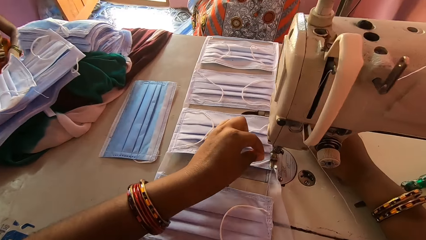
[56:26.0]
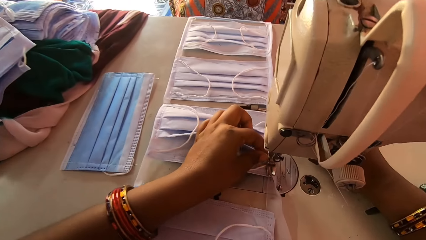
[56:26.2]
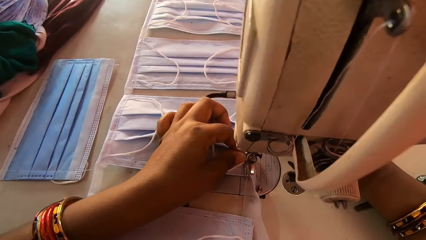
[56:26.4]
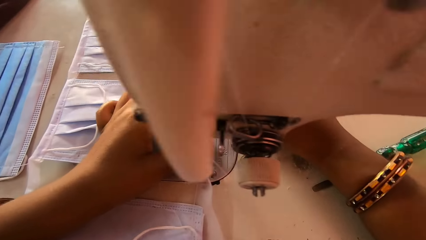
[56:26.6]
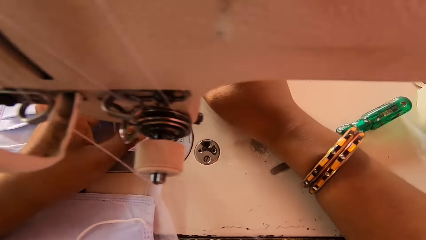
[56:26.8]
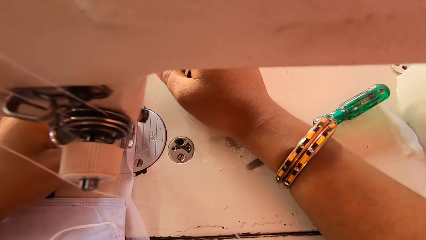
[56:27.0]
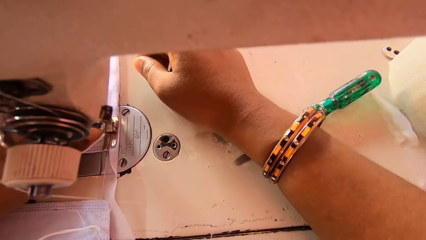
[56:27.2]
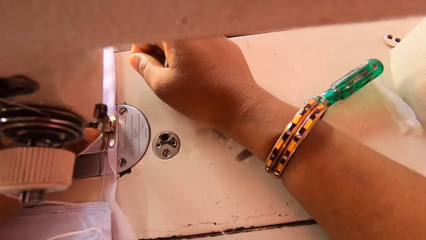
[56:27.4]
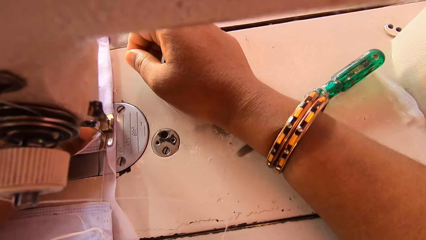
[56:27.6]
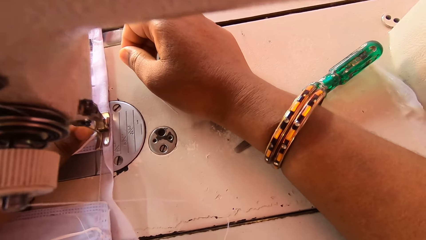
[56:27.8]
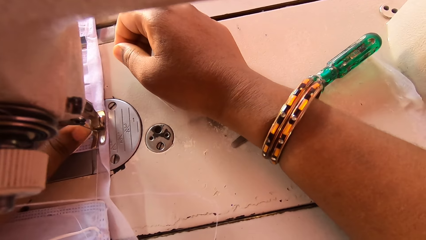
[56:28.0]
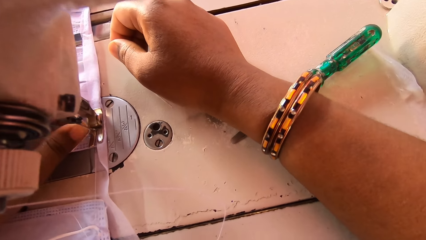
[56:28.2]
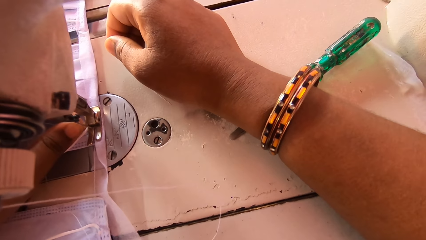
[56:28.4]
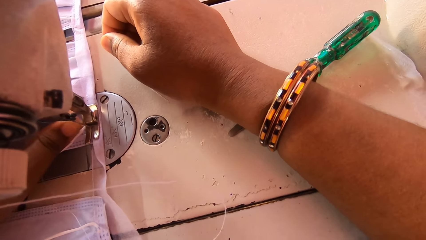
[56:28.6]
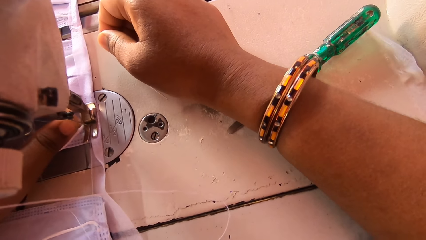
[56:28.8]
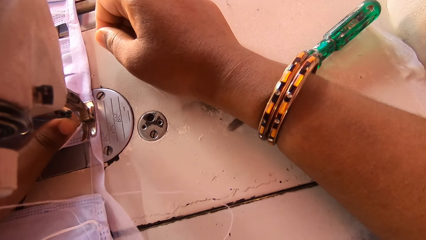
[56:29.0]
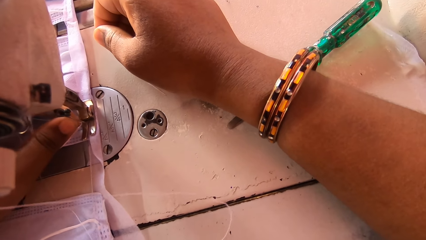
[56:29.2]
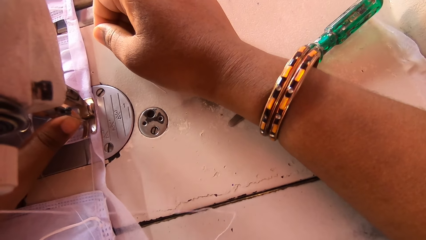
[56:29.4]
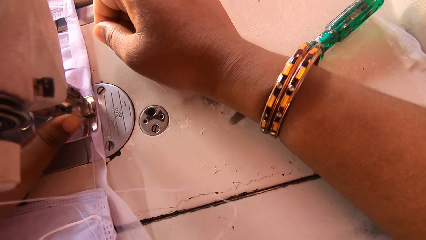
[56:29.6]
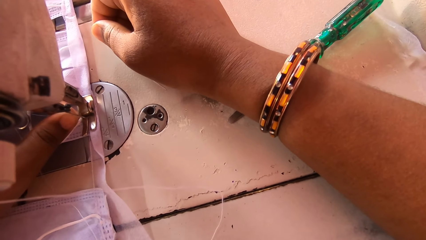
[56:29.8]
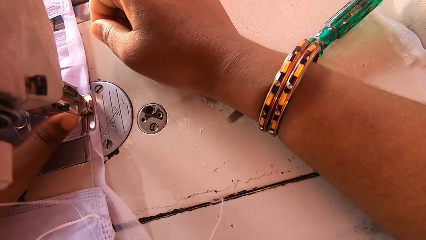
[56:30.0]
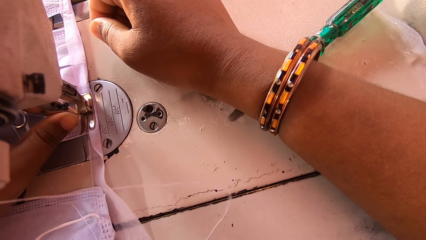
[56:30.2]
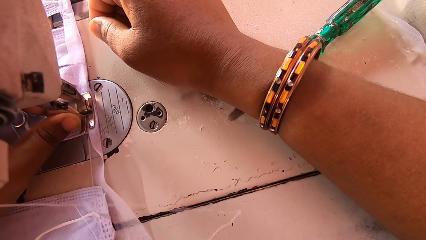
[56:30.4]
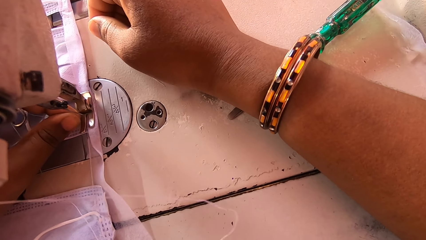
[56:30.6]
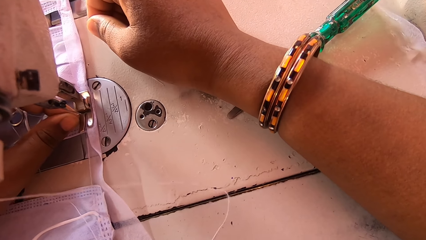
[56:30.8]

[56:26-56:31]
A lady holds pieces of cloth masks. The camera wearer places the right hand on the sewing machine bed. They fix the thread in the needle with the left hand.

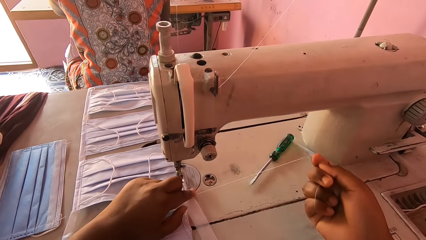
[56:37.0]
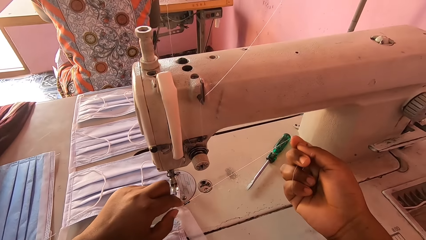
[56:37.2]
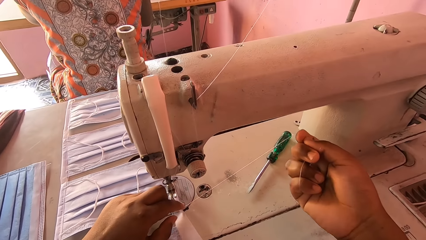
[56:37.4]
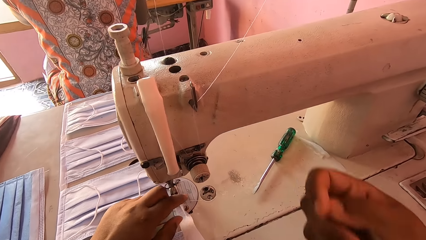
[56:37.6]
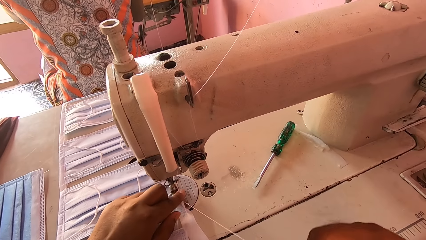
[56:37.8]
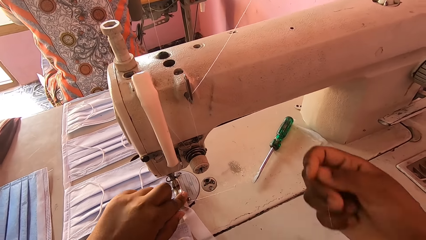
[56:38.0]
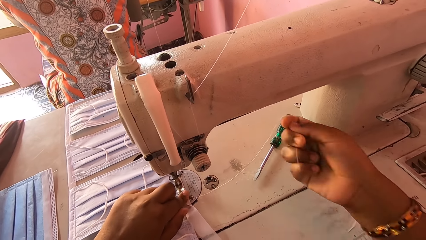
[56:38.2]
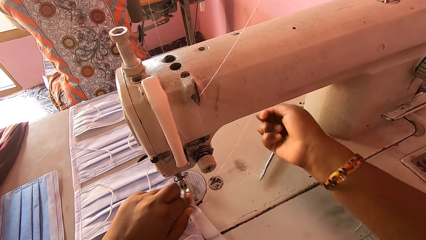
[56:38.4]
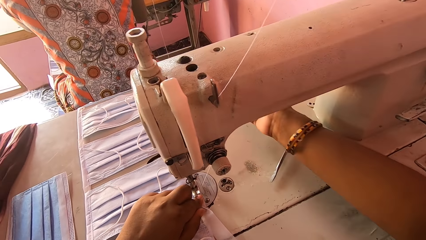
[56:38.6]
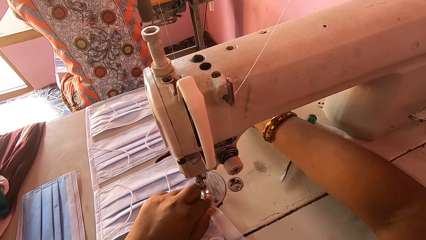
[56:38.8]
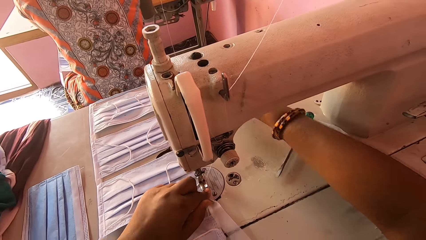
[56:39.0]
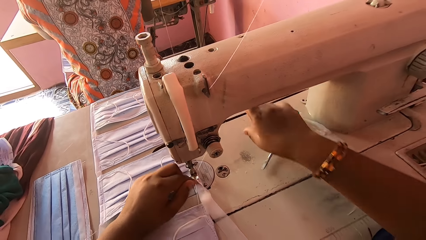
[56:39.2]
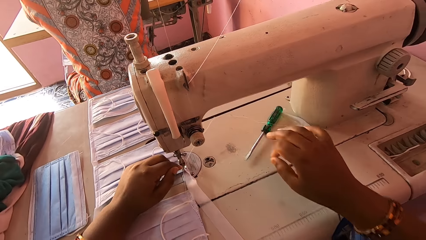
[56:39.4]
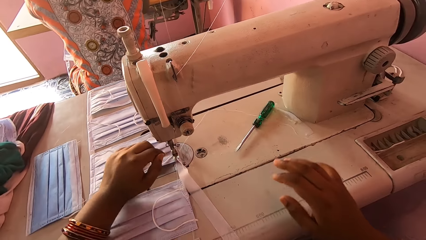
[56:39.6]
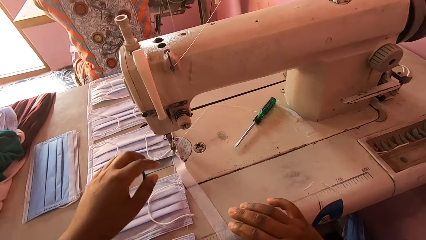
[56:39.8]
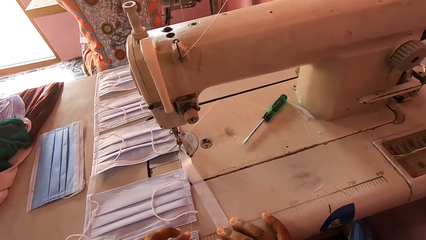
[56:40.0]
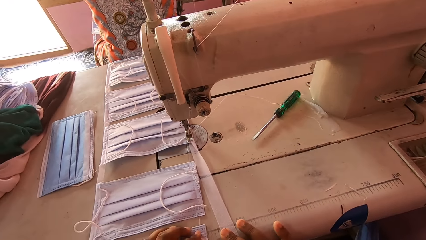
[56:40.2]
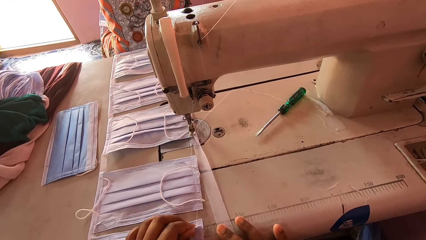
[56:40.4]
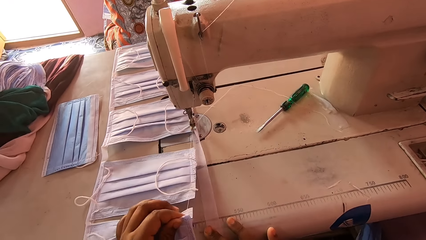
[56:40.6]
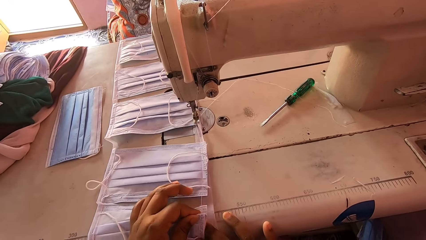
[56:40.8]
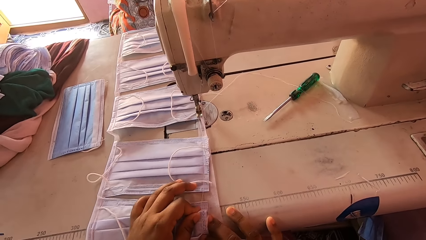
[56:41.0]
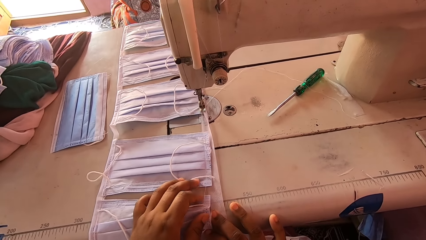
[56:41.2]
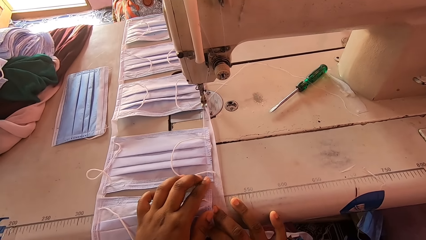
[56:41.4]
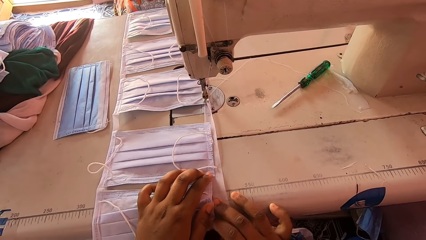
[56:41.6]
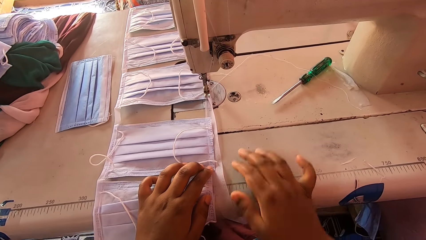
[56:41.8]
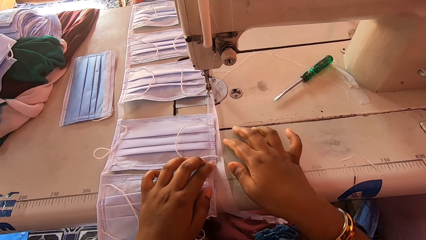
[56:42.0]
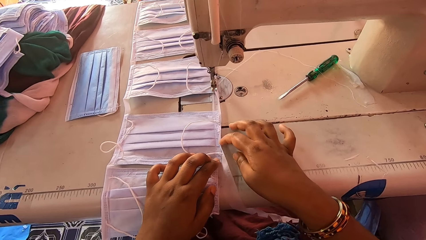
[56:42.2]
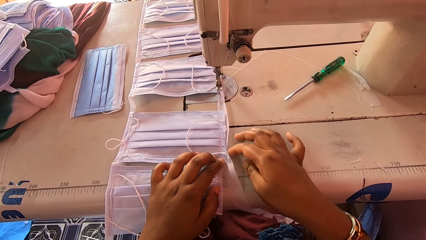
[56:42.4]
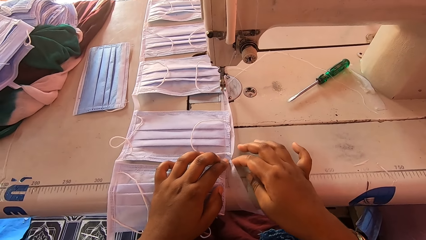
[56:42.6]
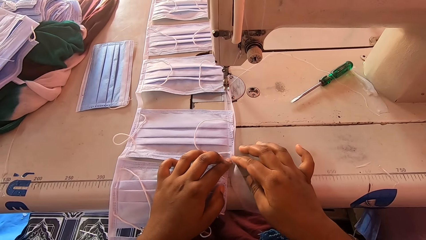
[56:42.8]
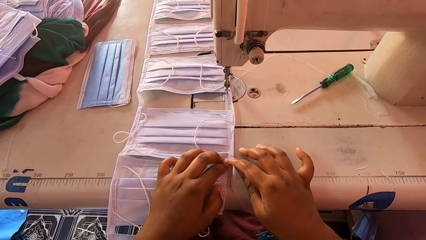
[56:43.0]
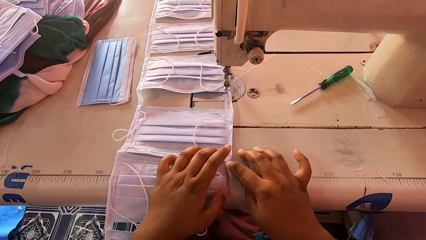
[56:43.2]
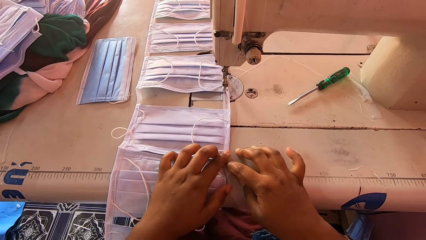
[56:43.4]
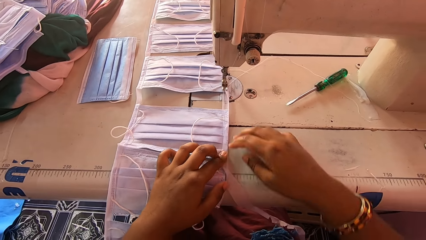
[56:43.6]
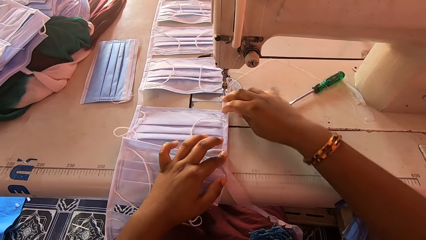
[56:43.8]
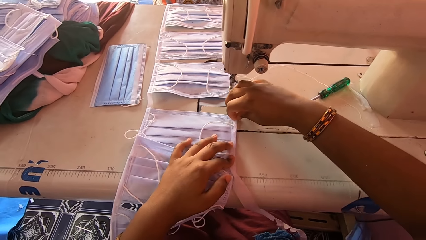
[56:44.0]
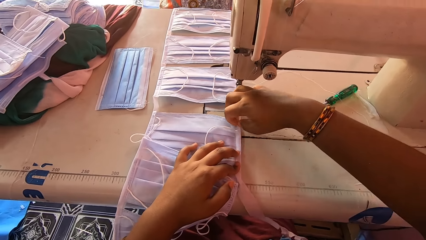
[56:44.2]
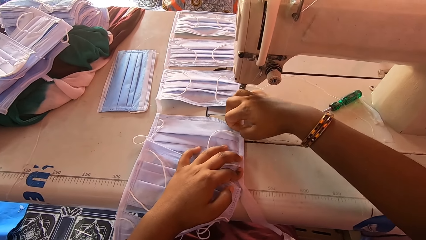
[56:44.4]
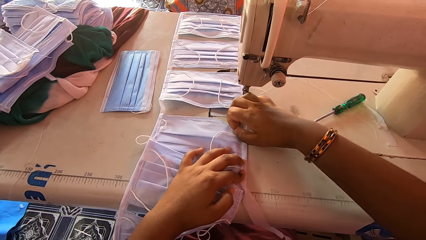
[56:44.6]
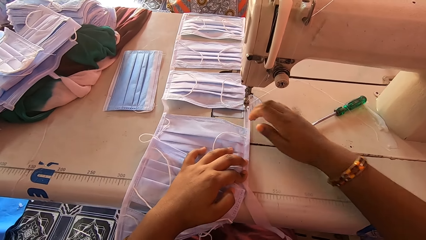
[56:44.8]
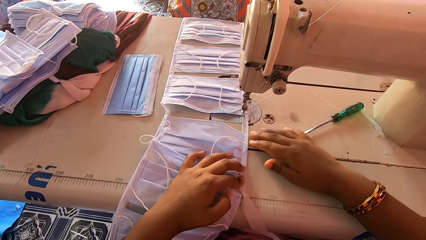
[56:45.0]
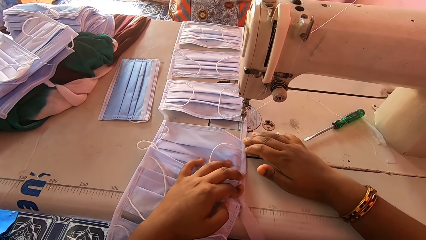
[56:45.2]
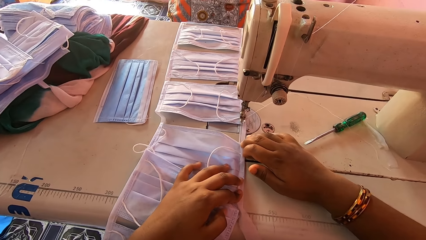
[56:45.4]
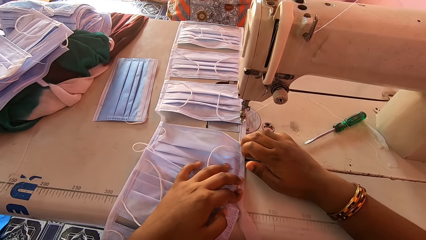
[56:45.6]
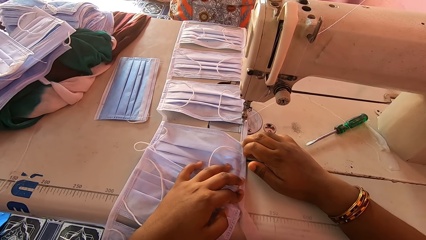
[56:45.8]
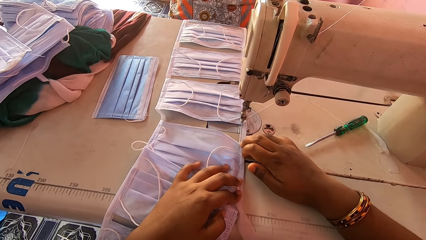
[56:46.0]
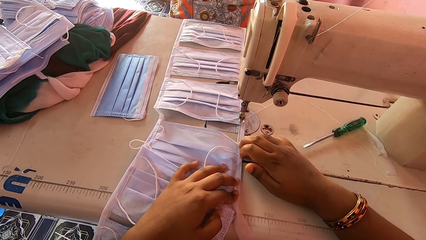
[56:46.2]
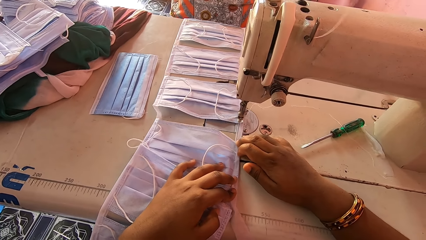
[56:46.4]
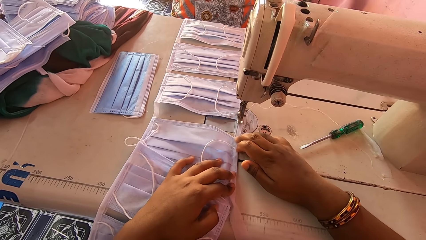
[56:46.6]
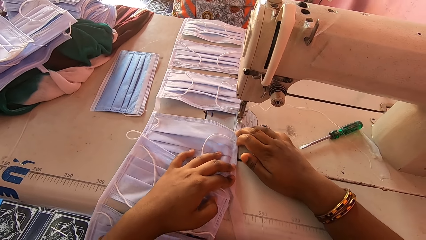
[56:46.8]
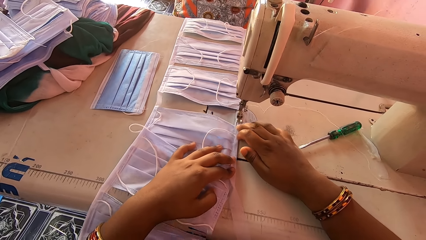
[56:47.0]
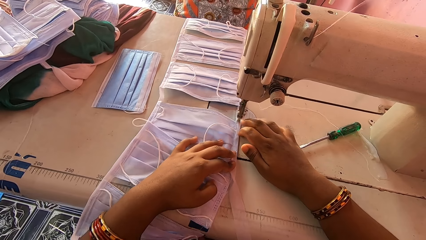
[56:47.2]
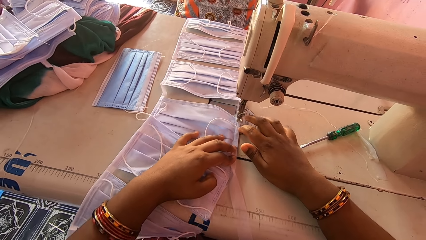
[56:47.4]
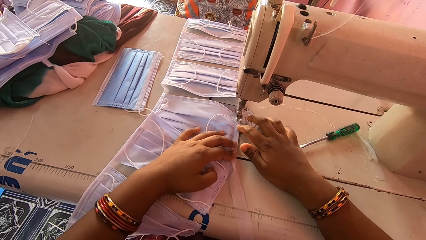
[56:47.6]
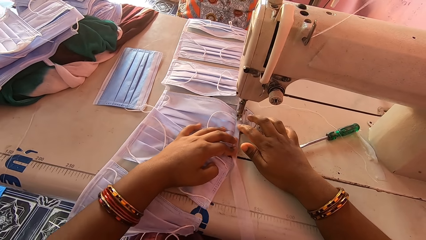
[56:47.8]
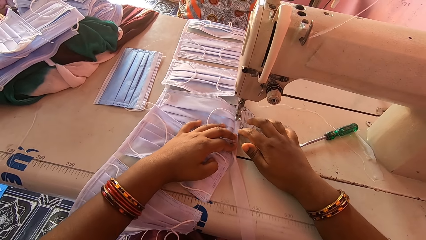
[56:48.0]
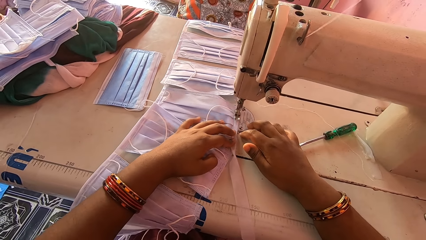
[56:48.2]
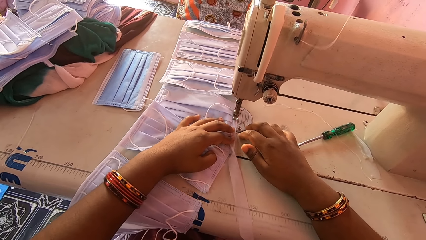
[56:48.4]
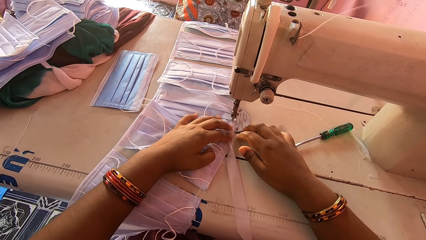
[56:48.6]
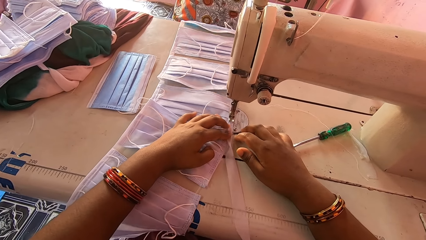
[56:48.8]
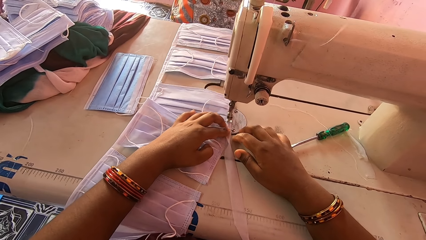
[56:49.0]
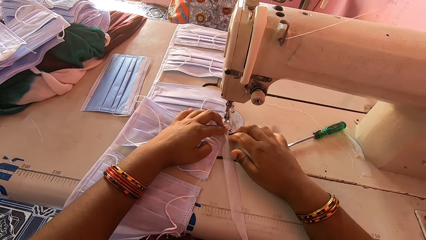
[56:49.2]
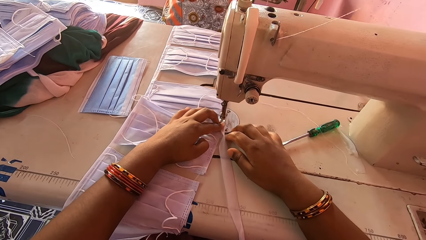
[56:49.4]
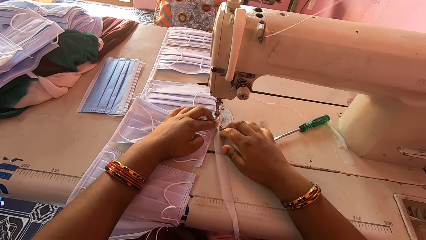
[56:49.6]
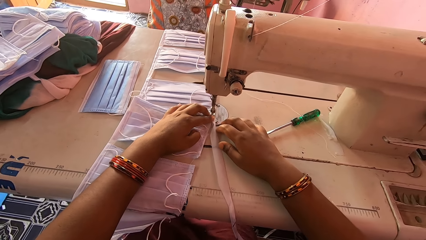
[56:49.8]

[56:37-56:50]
The camera wearer holds the thread with the left hand index finger. They adjust the thread on the sewing machine. They hook the thread on the slack thread regulator. They align the mask with both hands. They sew the cloth mask with the sewing machine.
